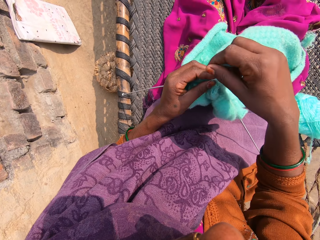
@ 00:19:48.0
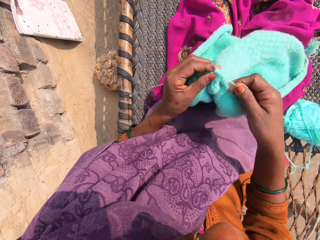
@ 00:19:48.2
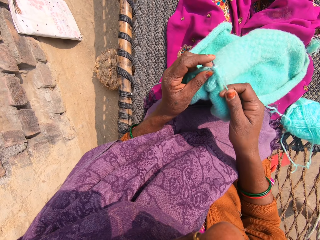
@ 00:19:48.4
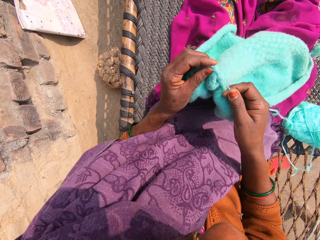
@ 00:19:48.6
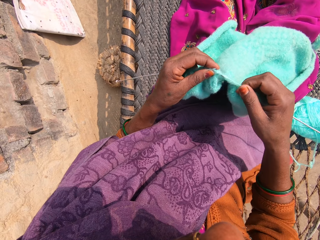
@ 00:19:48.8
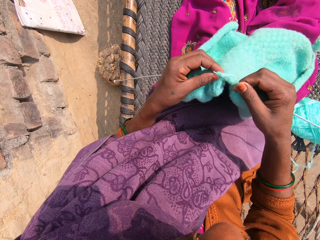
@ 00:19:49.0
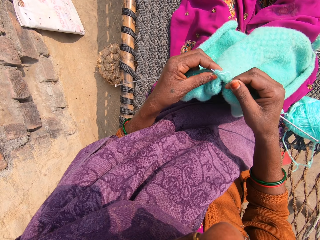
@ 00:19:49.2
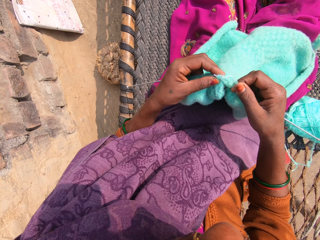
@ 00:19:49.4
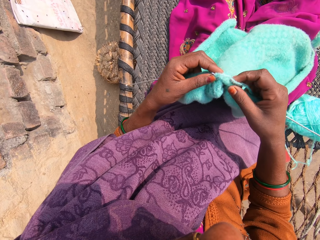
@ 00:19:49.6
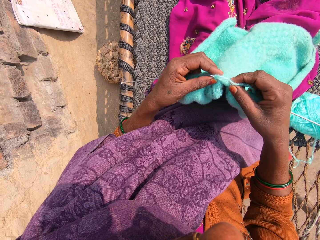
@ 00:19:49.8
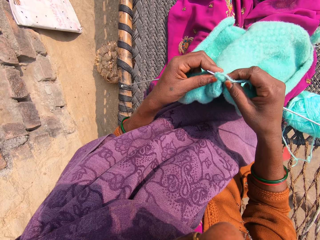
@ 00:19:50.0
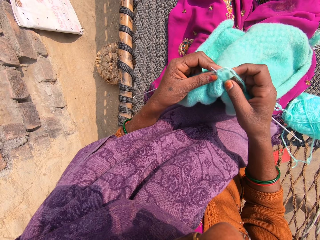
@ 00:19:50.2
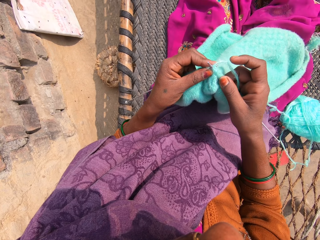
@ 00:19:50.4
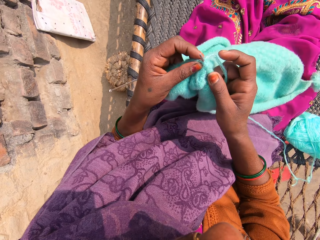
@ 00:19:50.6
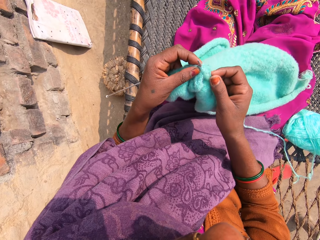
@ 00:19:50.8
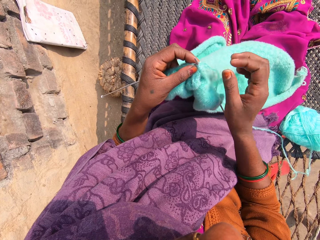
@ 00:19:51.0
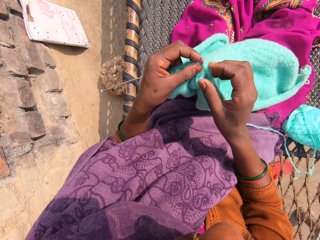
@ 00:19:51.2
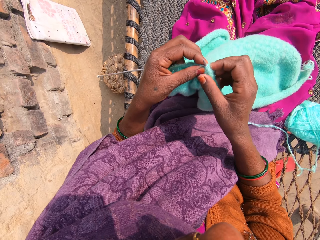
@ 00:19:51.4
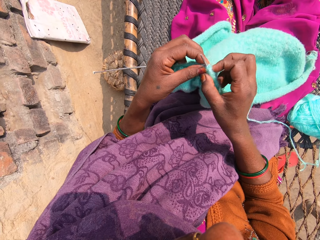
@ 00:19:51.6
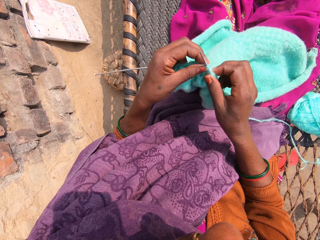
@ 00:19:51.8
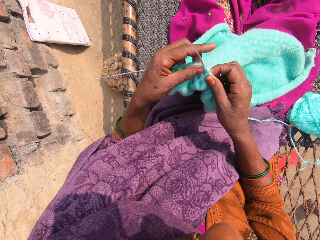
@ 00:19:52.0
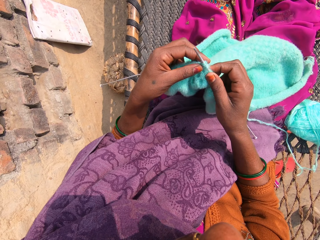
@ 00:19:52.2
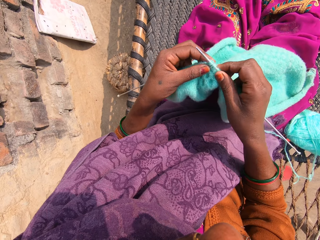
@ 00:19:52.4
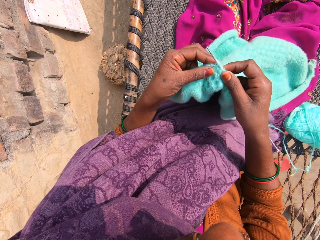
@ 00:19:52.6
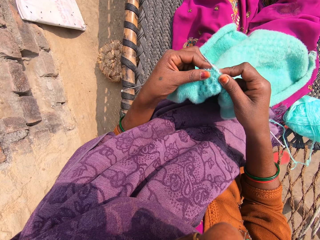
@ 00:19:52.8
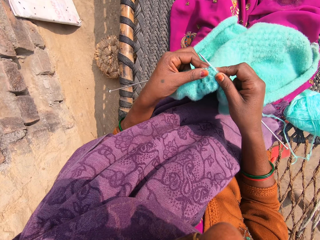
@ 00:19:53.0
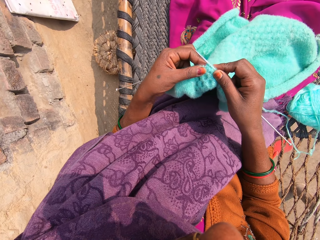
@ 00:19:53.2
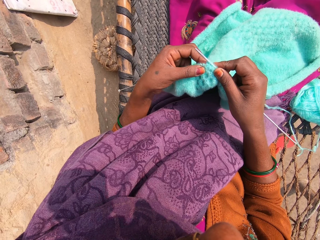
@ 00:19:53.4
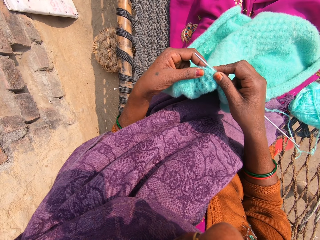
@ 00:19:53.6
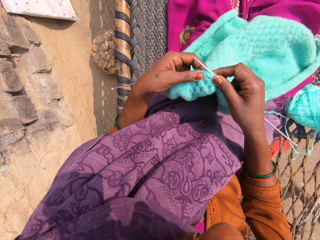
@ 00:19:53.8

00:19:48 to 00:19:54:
The camera wearer rolls the knitting thread on the knitting needle. They knit the knitting garment with knitting needles.

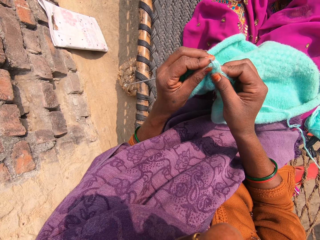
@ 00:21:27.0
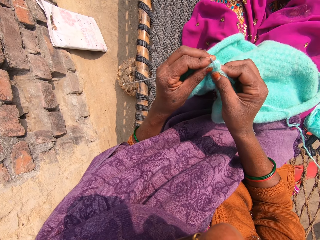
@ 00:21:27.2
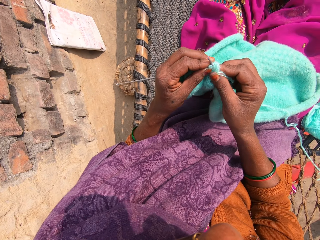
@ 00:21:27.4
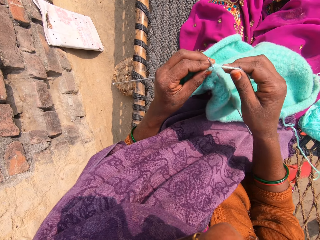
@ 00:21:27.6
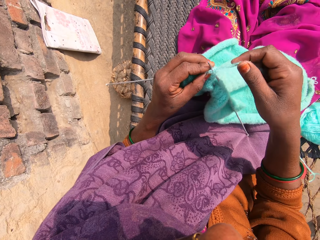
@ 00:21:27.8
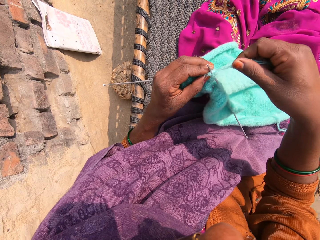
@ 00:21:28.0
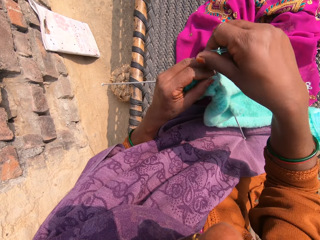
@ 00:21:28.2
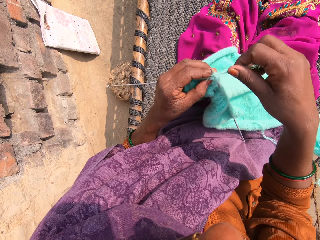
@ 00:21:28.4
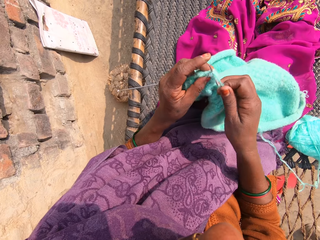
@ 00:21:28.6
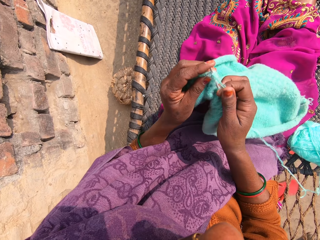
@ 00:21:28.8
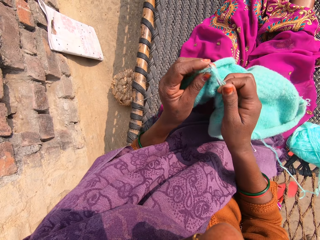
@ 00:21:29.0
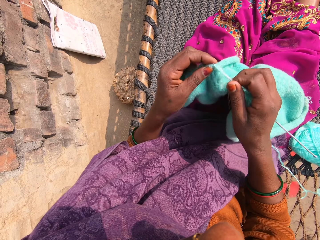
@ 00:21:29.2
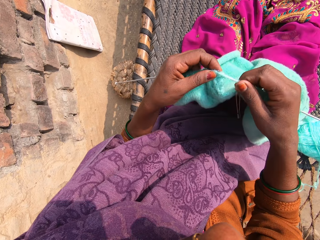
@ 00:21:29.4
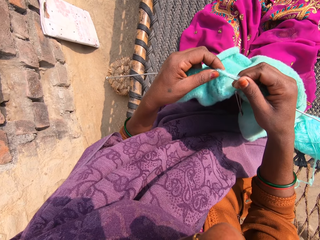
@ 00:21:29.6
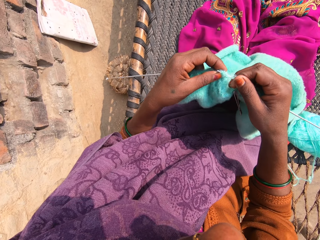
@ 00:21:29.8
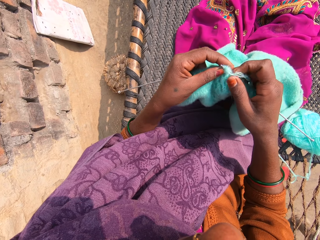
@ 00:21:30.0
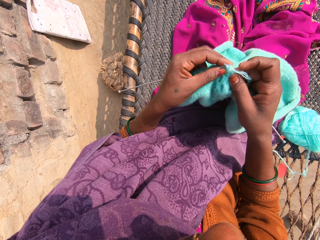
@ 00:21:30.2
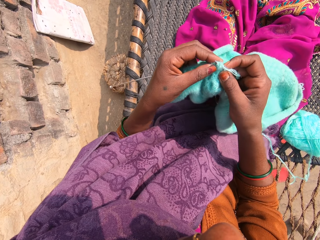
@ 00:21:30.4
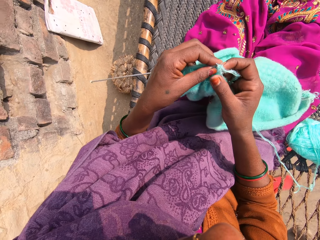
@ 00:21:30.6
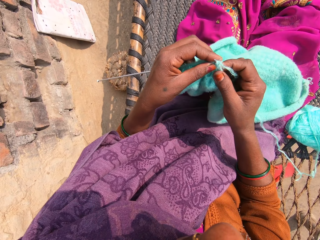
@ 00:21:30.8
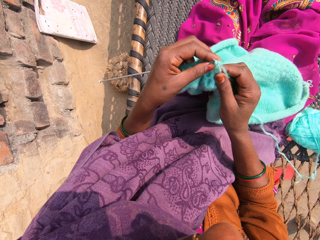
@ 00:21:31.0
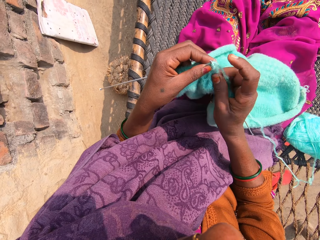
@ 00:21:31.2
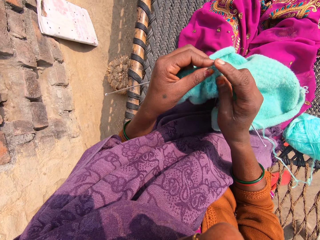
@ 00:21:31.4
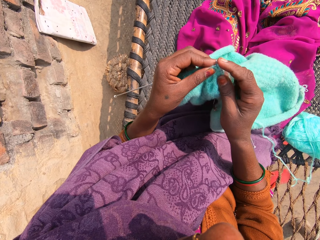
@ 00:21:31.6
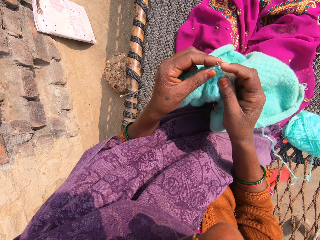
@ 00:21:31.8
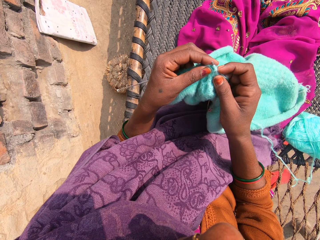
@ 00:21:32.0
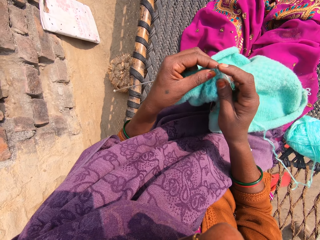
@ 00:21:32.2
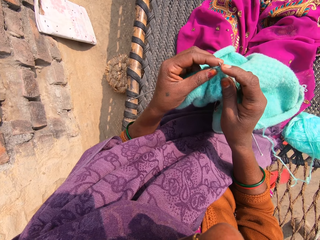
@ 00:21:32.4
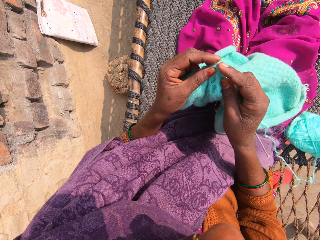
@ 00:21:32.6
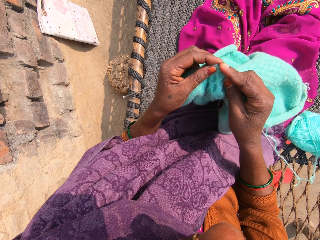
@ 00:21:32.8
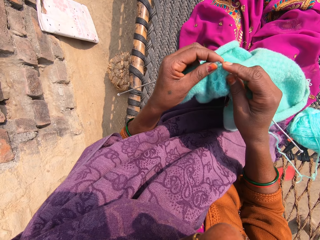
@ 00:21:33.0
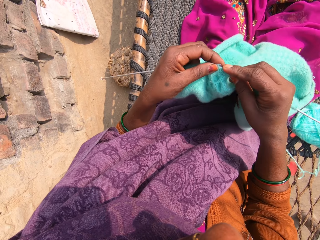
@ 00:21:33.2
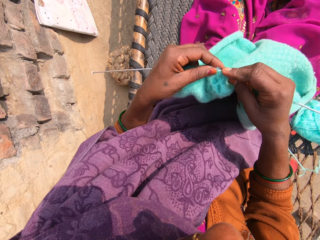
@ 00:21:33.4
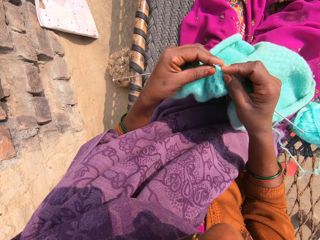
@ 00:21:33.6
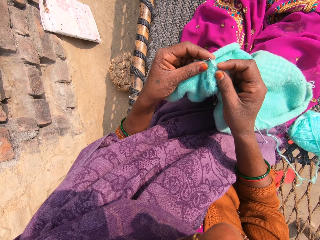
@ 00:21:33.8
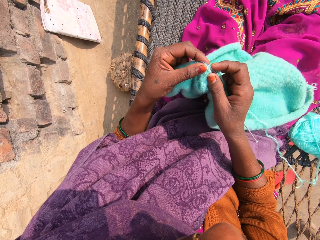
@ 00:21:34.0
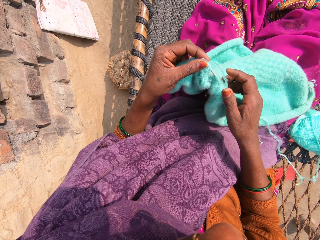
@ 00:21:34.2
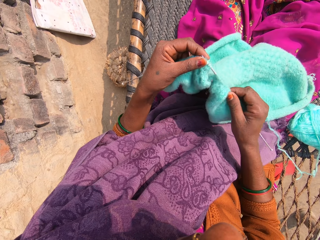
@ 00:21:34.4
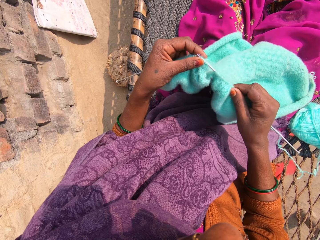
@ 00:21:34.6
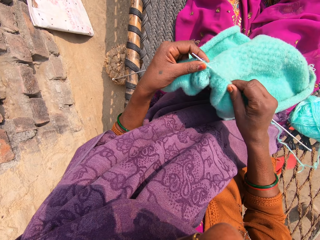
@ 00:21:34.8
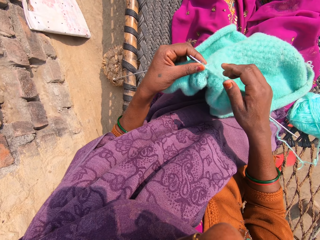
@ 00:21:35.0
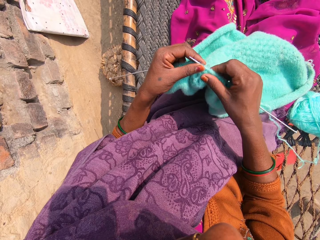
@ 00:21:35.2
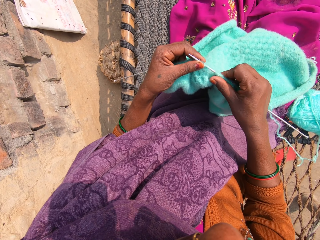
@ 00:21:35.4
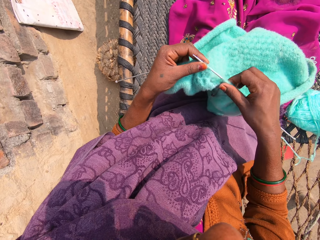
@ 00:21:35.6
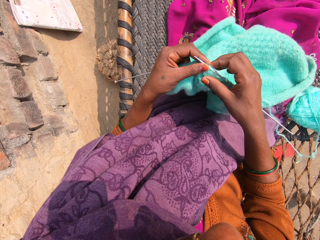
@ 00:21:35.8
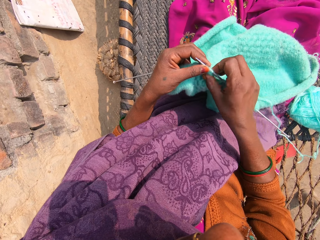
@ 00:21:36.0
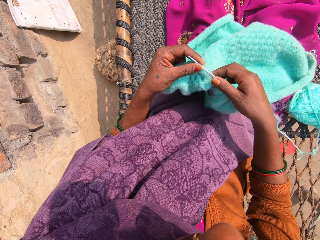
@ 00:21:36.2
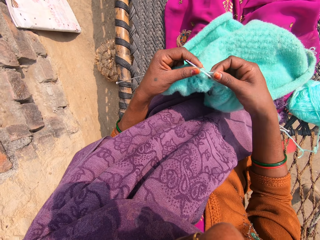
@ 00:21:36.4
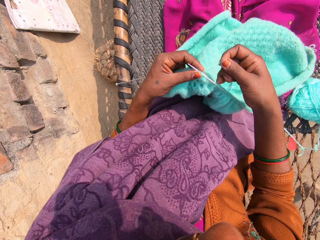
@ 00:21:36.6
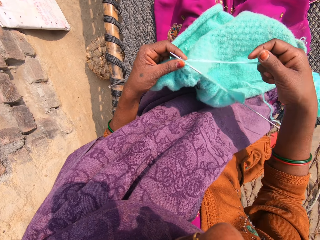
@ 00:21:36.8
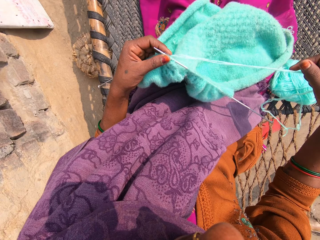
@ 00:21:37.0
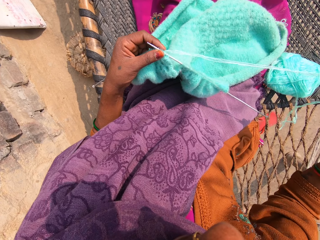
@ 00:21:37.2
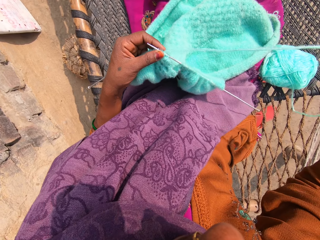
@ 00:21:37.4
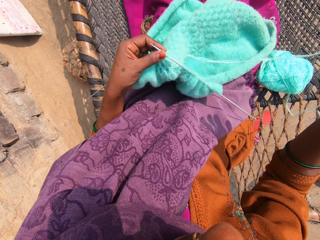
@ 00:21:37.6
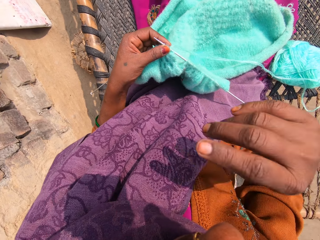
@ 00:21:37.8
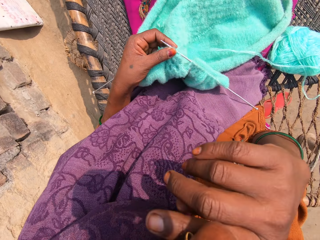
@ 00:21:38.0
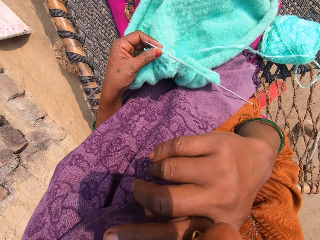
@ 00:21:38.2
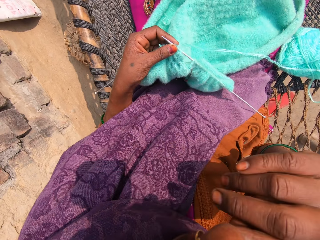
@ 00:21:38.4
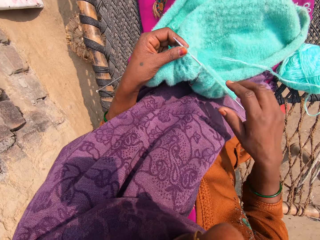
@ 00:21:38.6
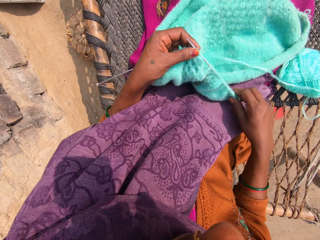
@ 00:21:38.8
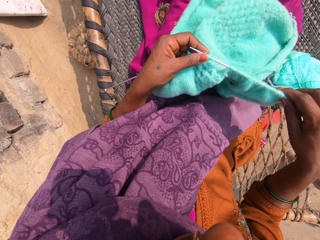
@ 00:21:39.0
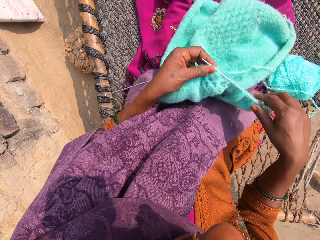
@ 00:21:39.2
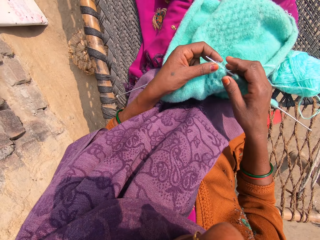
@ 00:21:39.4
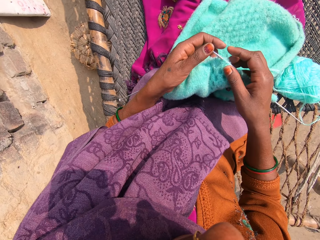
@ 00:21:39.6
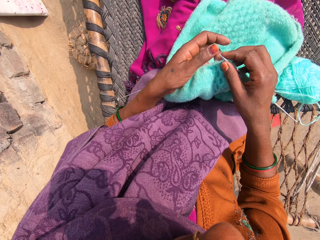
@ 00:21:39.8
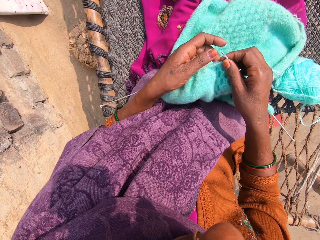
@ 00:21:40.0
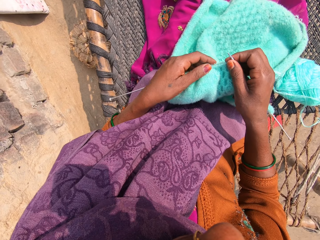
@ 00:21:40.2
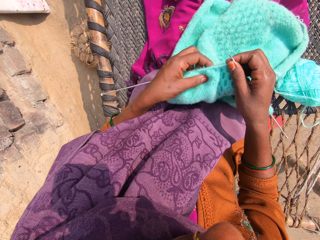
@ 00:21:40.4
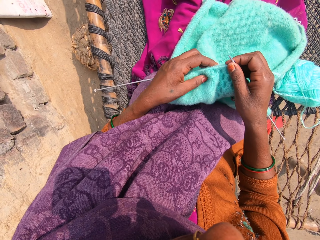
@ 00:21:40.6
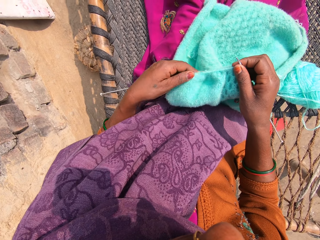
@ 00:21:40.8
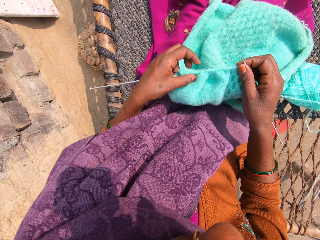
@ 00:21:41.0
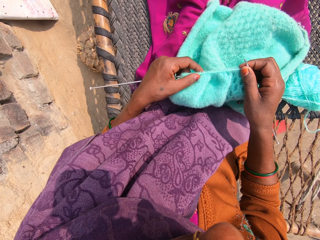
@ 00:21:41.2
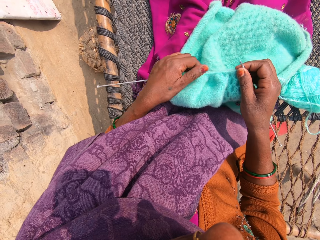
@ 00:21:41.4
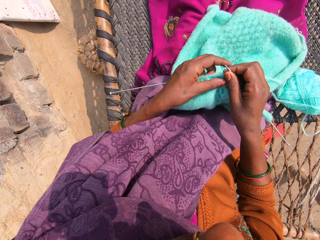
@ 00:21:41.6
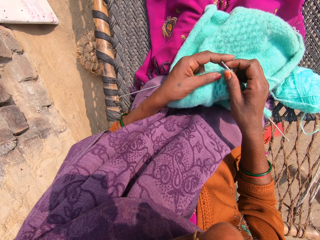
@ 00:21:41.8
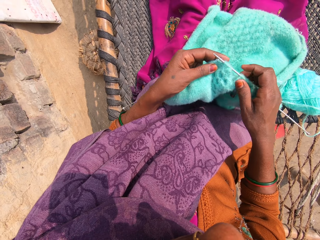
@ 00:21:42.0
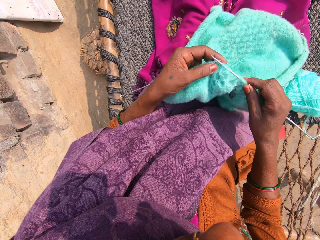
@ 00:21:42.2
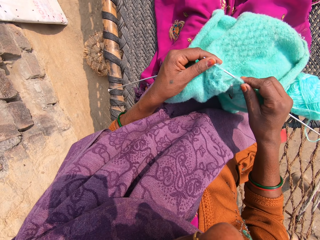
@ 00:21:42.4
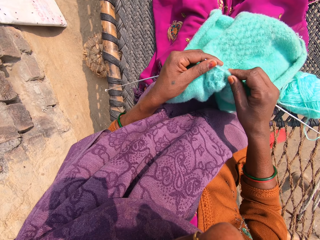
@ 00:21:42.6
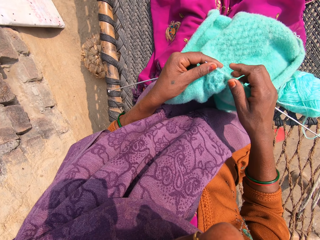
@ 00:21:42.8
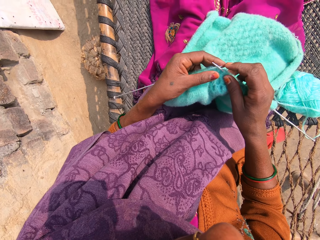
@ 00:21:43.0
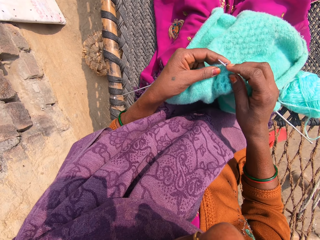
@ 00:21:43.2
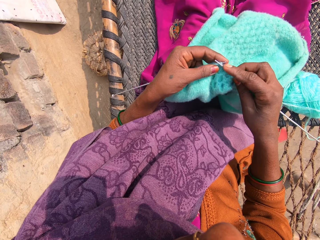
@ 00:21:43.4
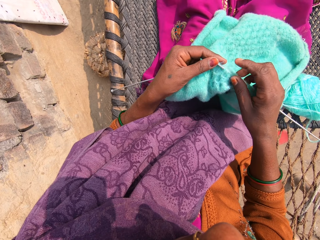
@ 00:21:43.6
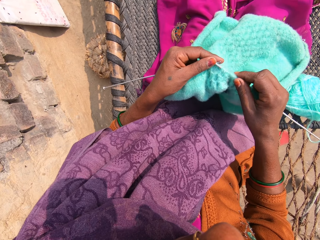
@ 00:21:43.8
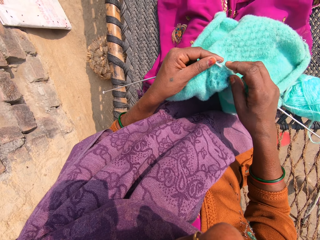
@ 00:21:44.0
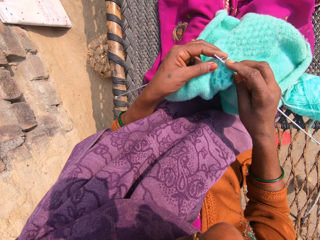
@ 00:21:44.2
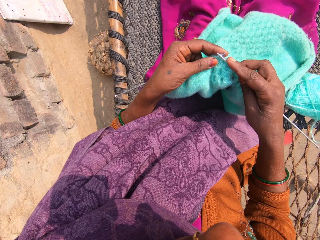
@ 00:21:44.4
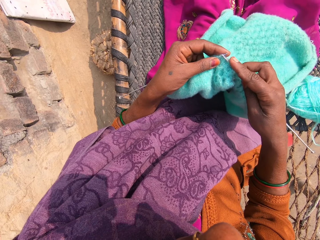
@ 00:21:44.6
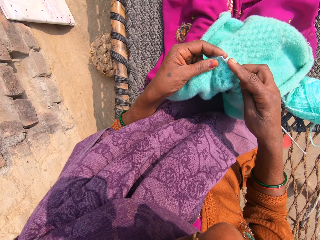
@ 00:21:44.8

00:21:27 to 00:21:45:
The camera wearer rolls the knitting thread on the knitting needle. She knits the knitting garment with knitting needles. She pulls the knitting thread with her right hand. She scratches her face. She knits the knitting garment with the knitting needles.
